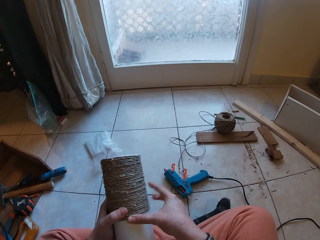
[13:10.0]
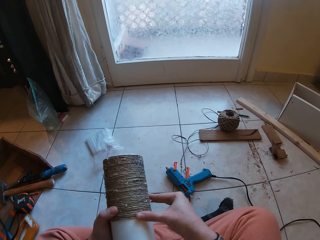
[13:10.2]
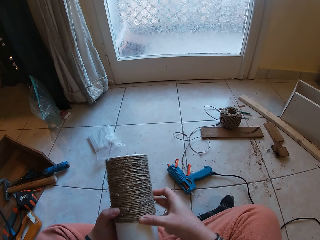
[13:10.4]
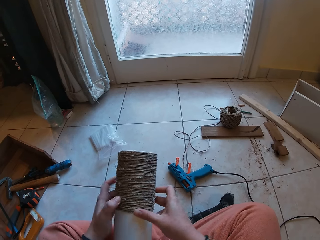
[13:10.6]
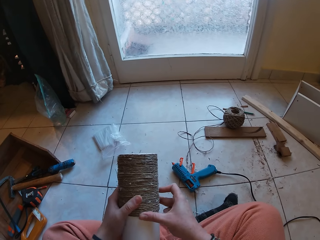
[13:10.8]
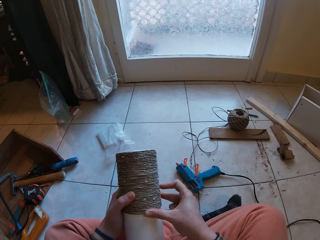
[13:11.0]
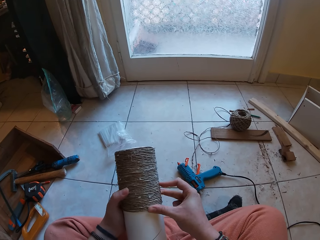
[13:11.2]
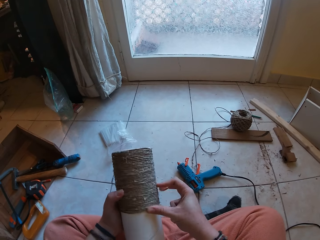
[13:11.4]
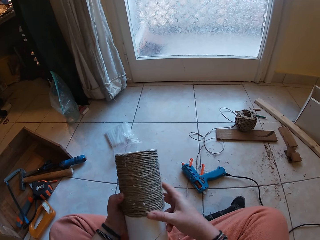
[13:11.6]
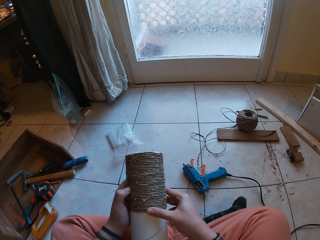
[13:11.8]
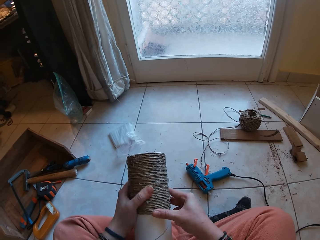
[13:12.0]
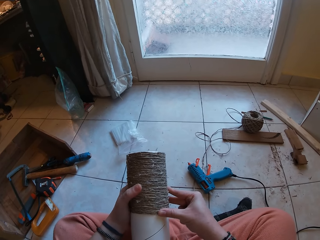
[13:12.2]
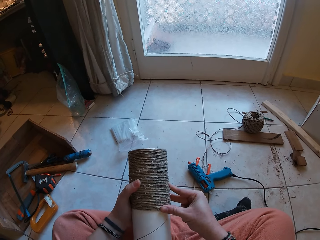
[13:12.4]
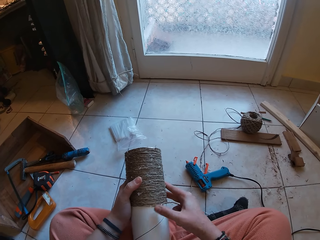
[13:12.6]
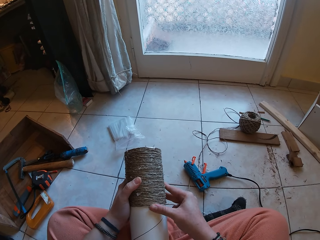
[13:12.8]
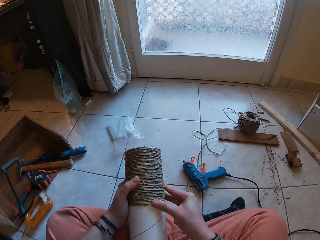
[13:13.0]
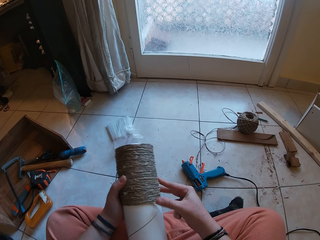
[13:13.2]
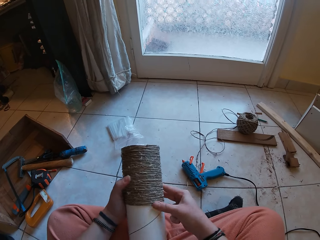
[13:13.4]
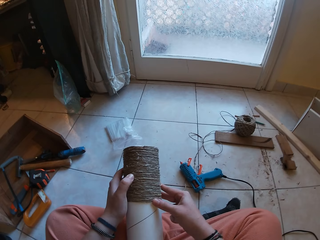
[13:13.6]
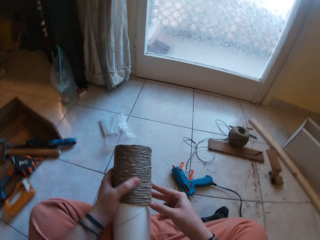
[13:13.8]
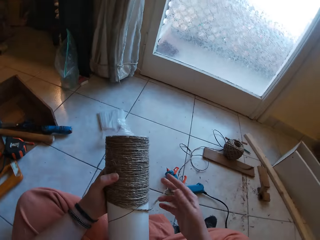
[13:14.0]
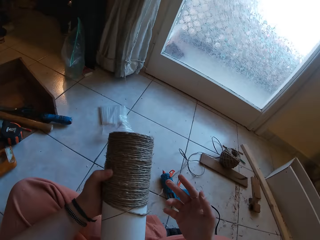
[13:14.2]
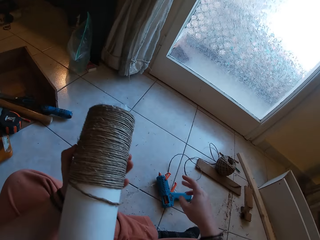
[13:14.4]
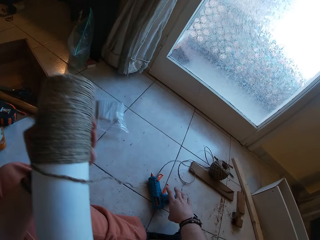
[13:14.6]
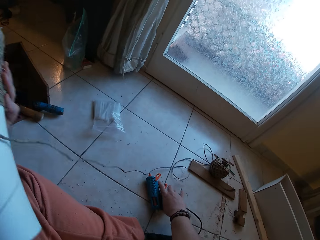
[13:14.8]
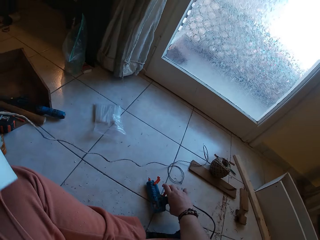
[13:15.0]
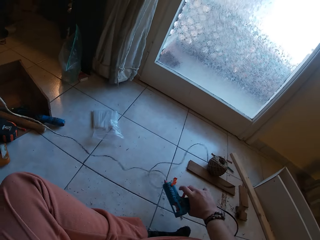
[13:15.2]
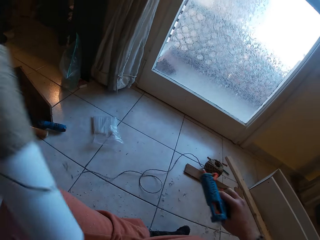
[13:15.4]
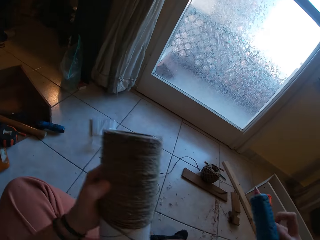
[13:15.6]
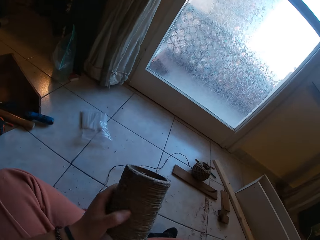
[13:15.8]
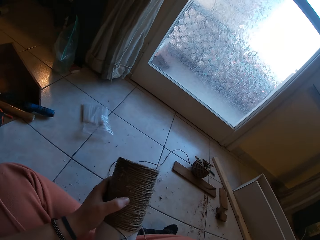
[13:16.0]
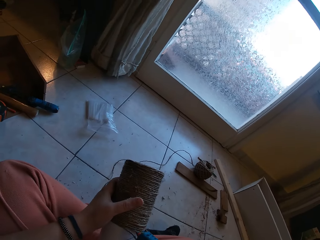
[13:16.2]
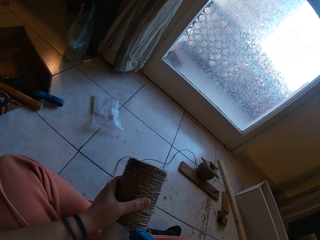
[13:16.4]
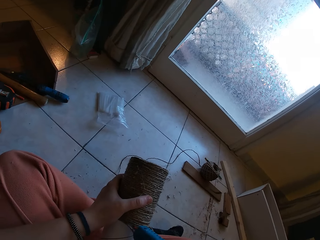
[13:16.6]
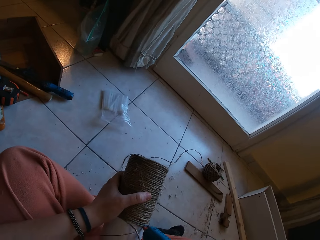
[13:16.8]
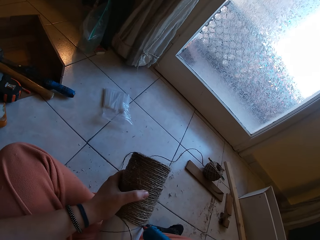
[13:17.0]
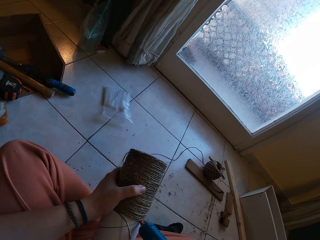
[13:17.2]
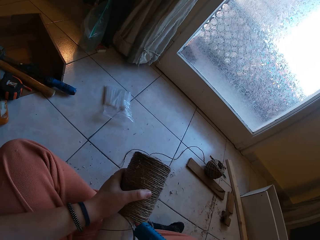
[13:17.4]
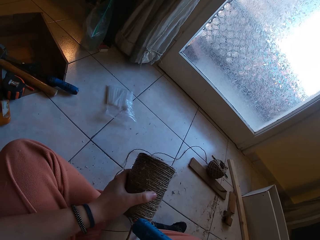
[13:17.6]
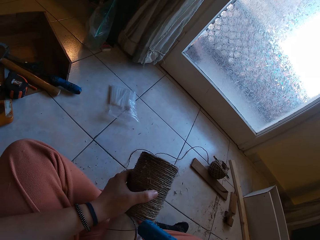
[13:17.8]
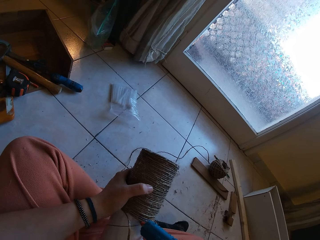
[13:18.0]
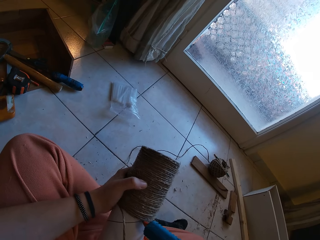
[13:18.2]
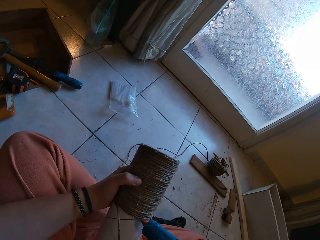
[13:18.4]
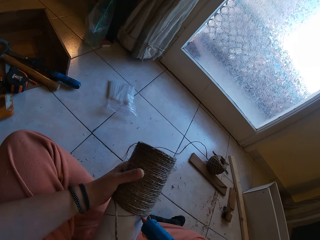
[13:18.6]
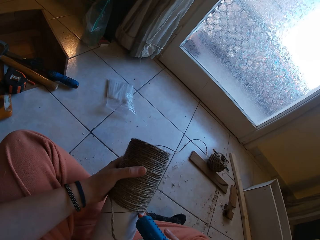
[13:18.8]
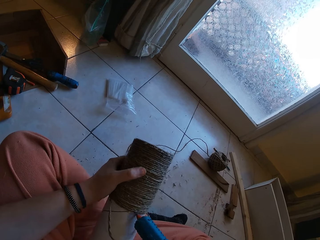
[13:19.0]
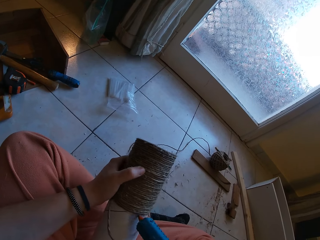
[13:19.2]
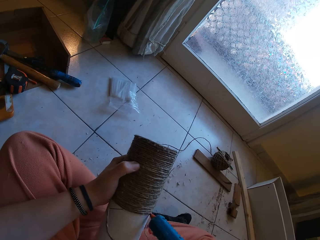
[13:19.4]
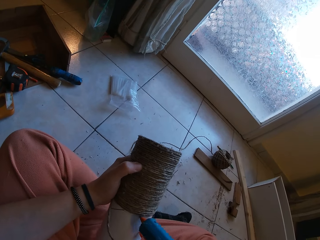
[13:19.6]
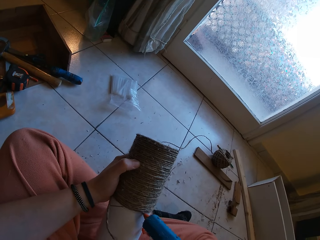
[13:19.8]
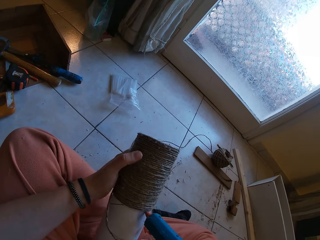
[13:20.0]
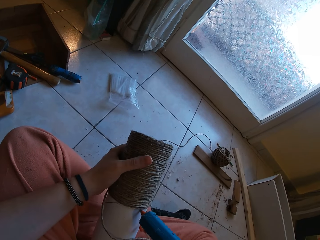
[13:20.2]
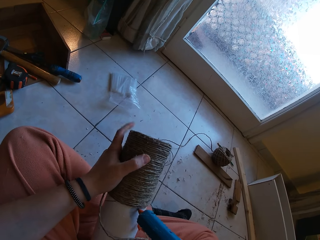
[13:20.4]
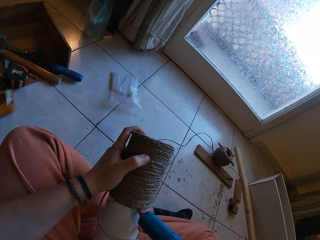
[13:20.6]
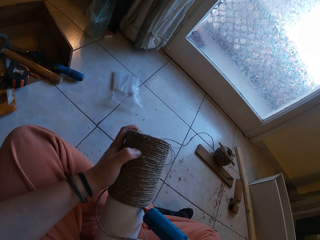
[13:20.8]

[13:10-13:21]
The camera wearer picks the glue gun from the floor with his right hand. He applies glue on the yarn with the glue gun in his right hand.

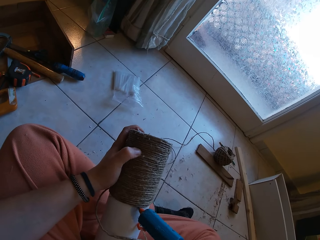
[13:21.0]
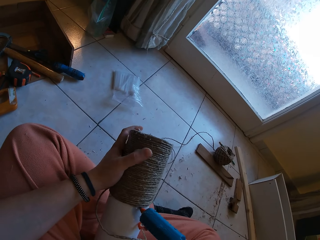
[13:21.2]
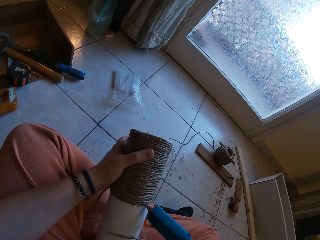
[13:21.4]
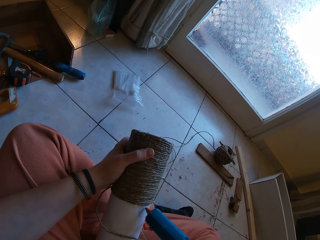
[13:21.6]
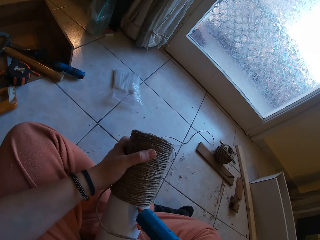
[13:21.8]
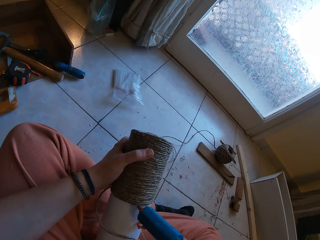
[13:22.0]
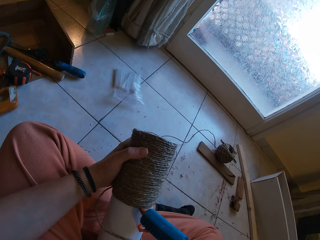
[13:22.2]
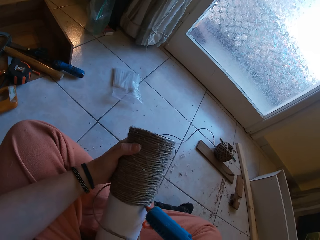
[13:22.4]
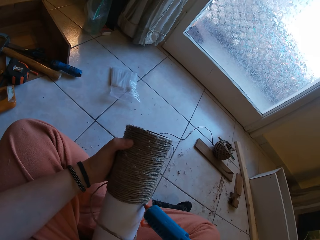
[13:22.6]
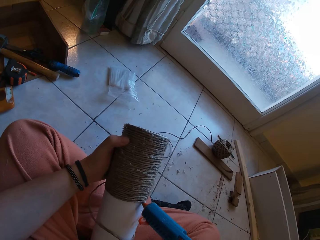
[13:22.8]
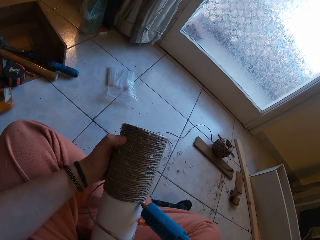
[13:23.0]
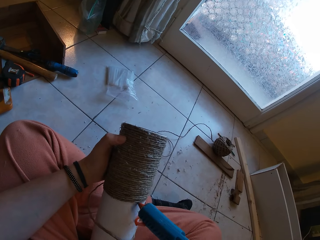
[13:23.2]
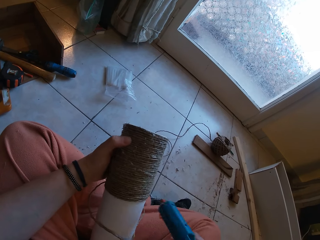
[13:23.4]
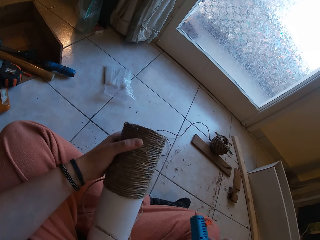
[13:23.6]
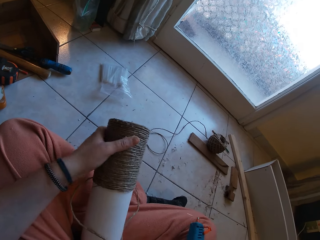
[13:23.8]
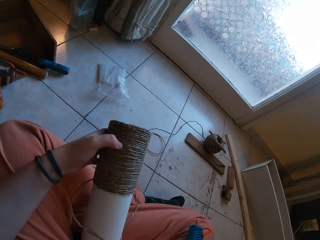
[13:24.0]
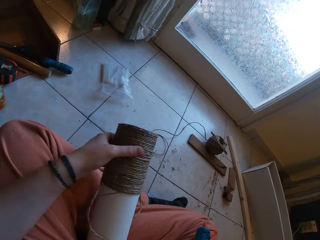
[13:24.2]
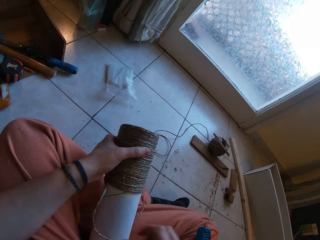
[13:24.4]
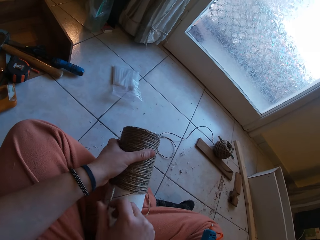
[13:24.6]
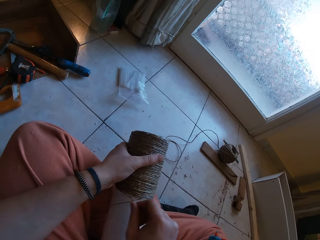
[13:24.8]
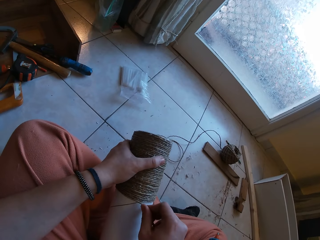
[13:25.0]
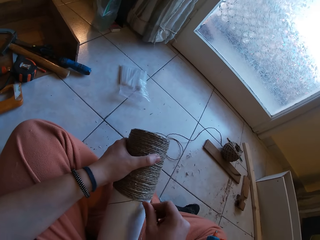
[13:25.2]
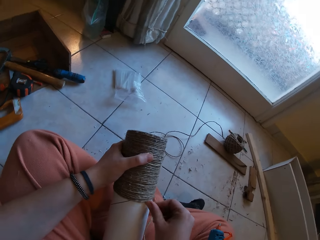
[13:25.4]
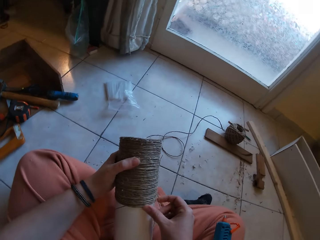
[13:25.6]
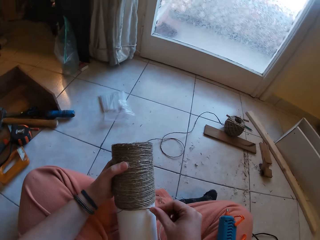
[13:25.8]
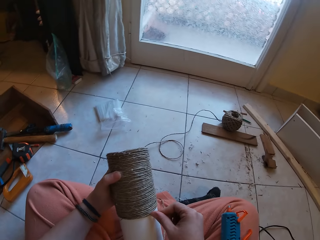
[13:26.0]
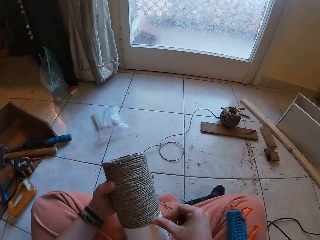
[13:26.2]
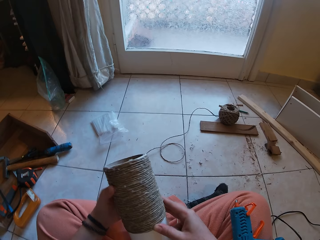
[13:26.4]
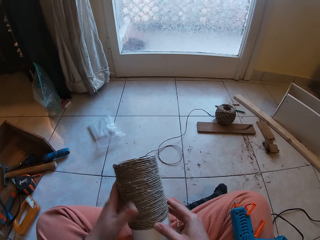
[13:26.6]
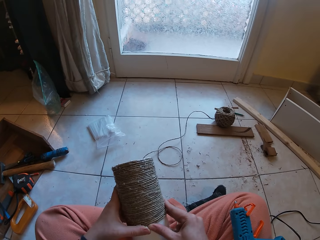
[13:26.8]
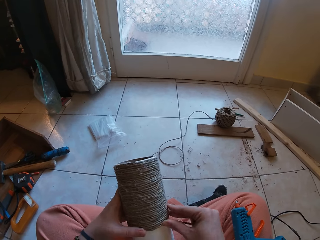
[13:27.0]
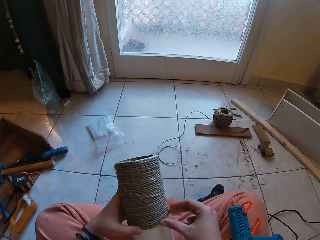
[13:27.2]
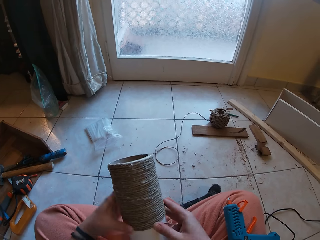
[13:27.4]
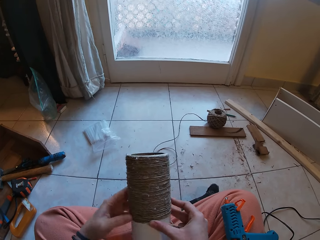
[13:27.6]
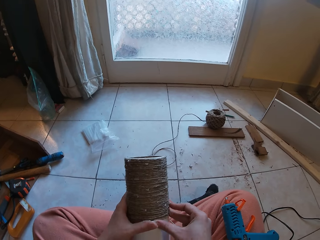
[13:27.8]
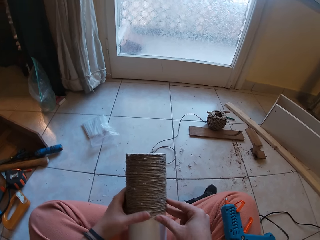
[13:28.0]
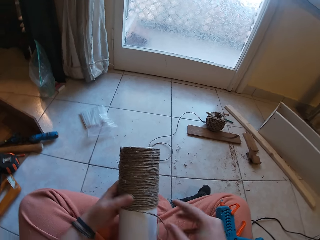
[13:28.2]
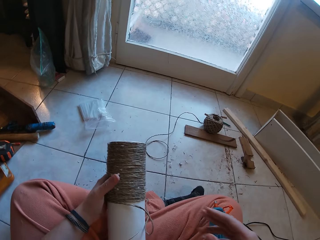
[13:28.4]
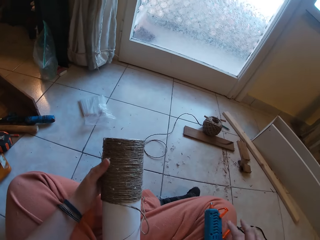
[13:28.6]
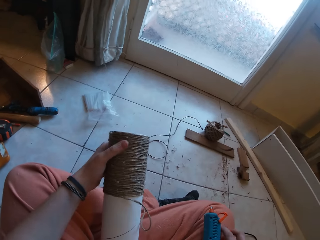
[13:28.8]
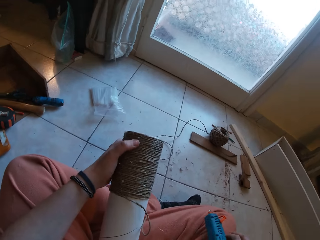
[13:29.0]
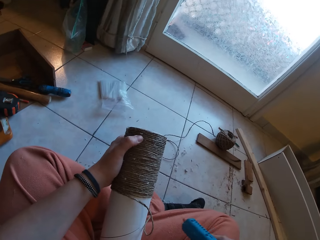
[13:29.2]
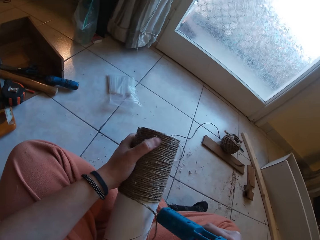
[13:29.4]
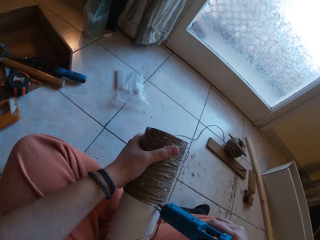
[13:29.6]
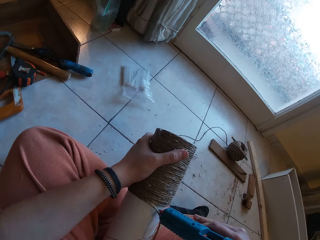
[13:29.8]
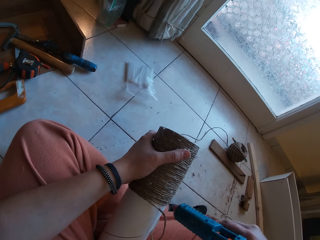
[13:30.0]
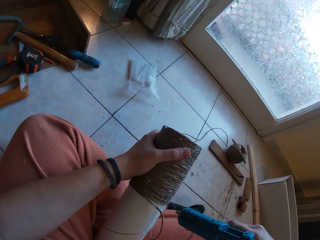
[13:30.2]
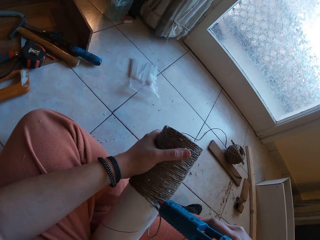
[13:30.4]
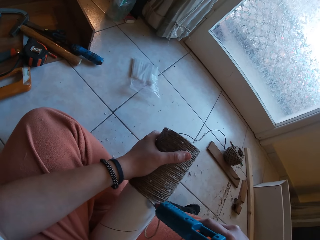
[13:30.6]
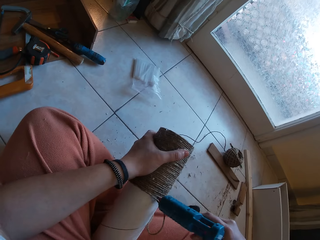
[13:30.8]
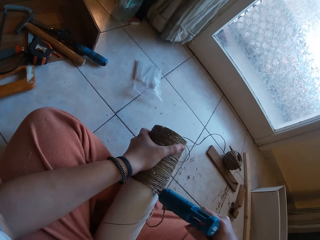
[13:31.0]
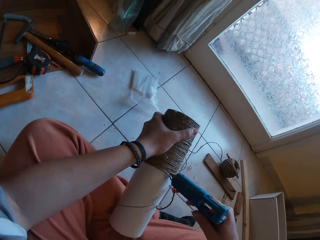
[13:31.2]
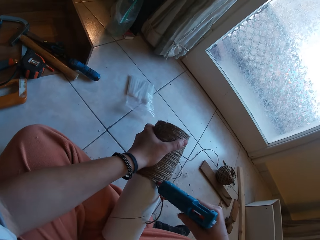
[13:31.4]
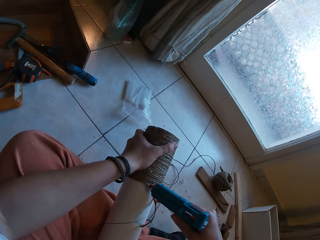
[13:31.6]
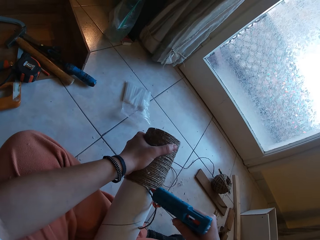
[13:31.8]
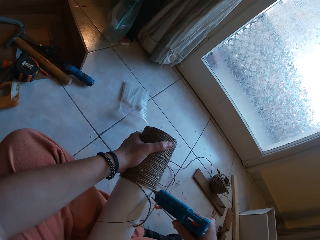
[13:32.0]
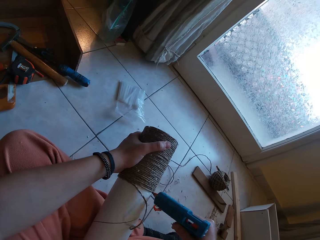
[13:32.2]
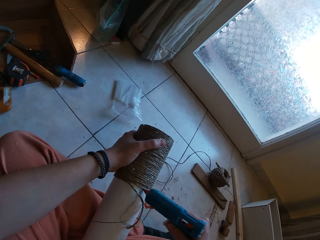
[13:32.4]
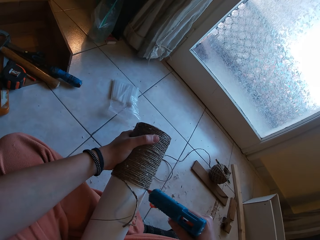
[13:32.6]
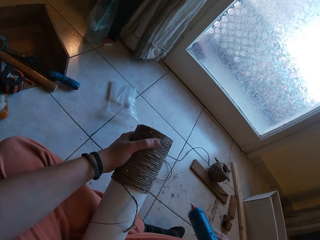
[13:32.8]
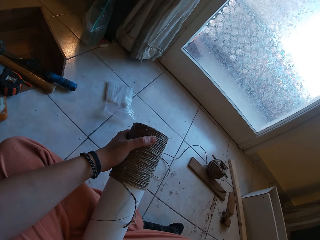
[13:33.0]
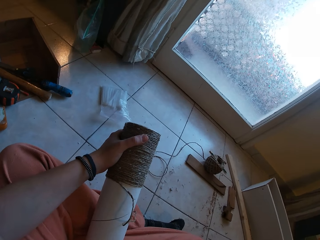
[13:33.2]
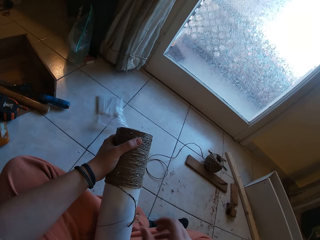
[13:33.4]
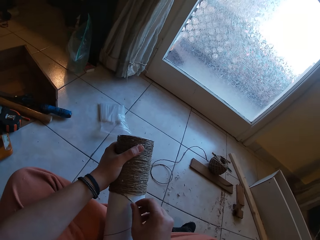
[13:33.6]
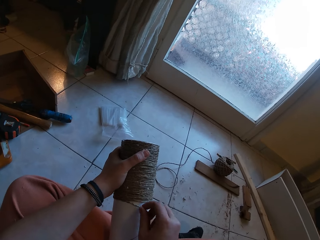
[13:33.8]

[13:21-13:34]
The camera wearer drops the glue gun on his lap with his right hand. He glues the yarn around the yarn cylinder gently with both hands. He rolls the rope around the box. He picks the glue gun from his lap with his right hand. He applies glue on the yarn with the glue gun in his right hand.
